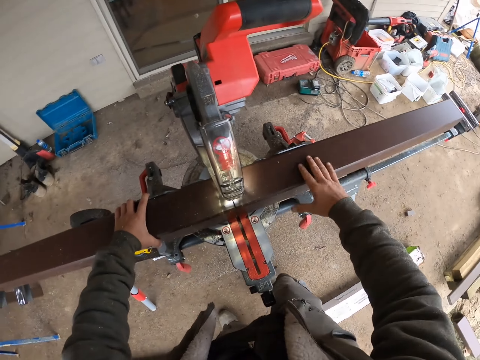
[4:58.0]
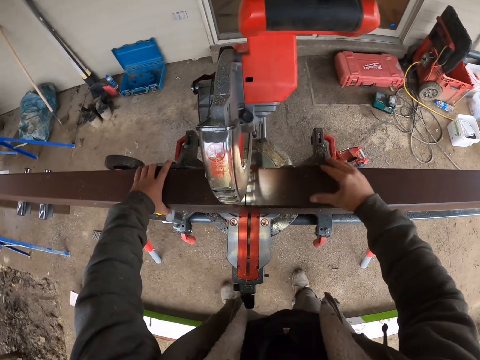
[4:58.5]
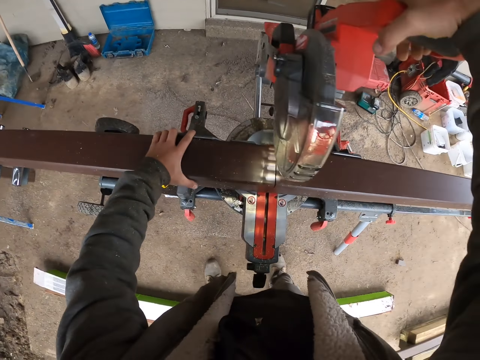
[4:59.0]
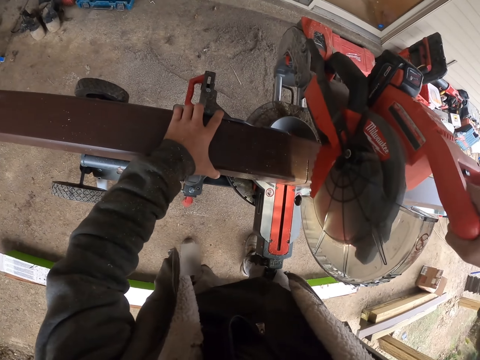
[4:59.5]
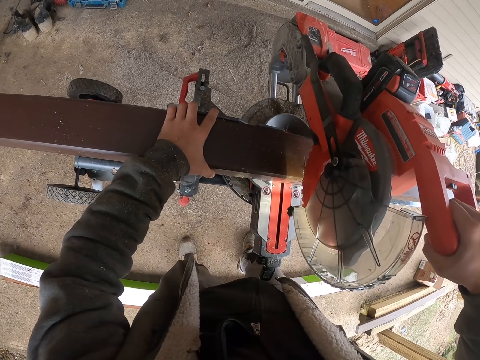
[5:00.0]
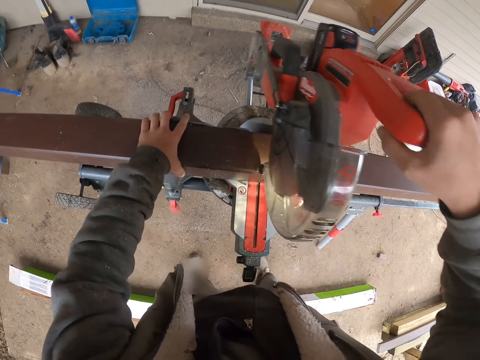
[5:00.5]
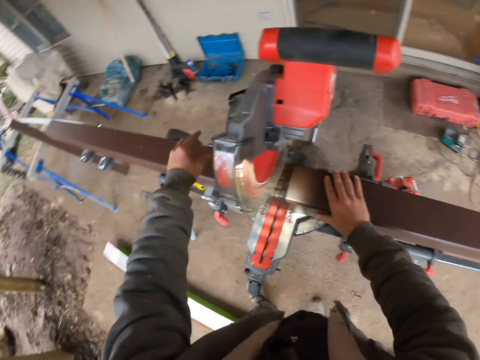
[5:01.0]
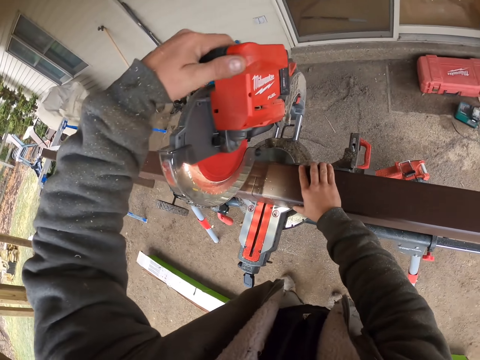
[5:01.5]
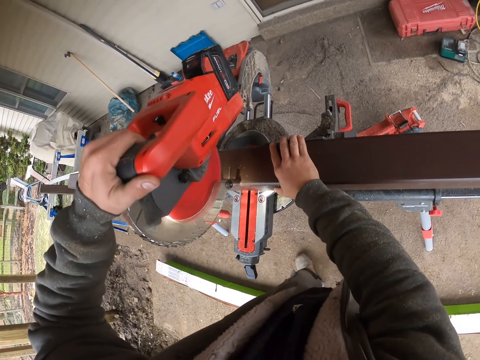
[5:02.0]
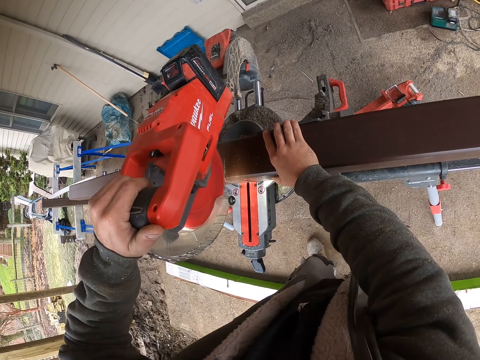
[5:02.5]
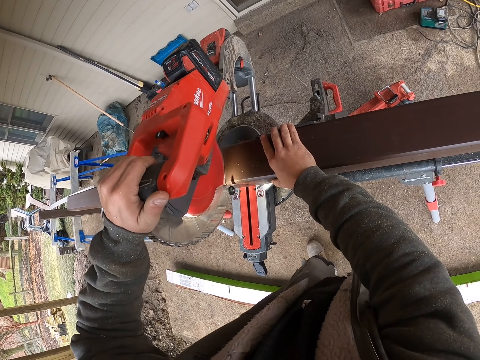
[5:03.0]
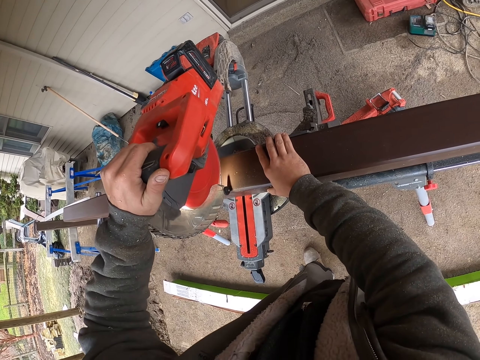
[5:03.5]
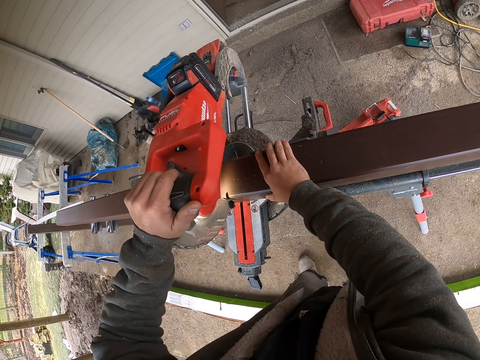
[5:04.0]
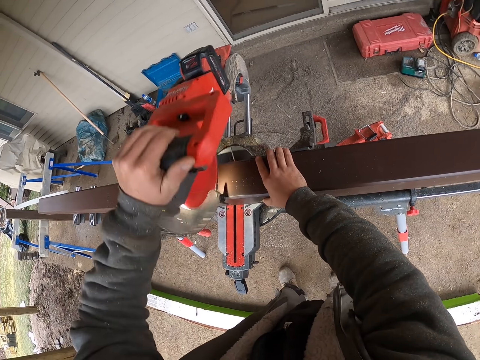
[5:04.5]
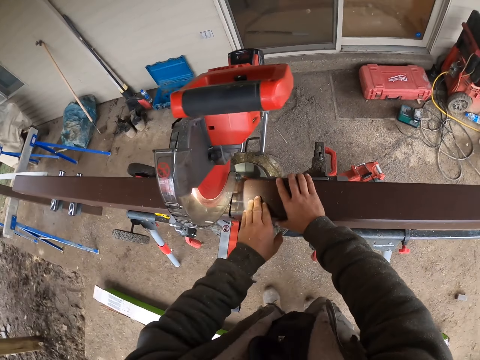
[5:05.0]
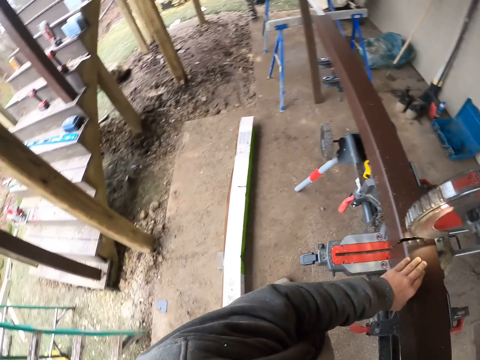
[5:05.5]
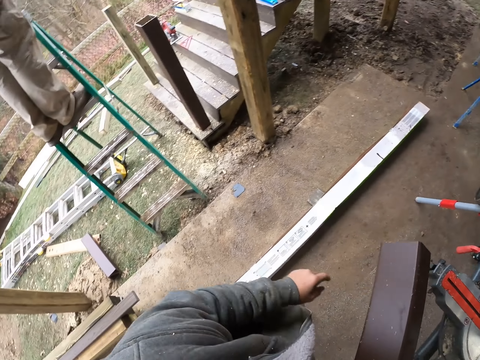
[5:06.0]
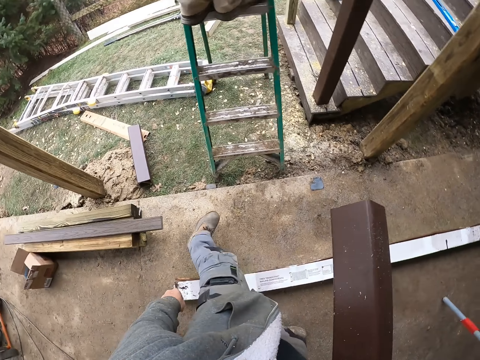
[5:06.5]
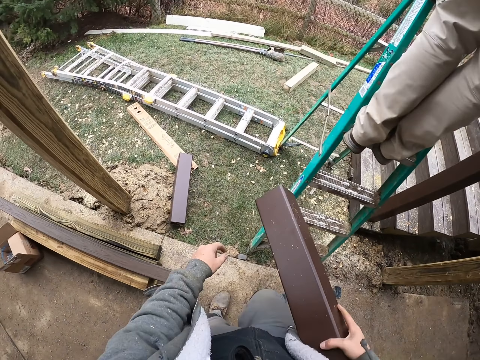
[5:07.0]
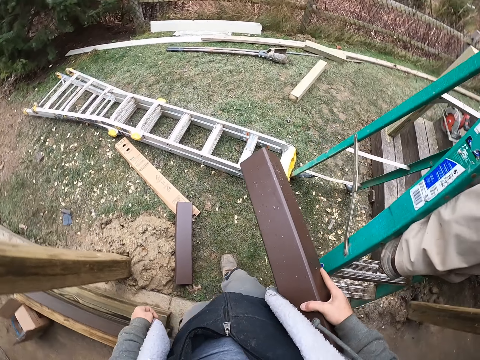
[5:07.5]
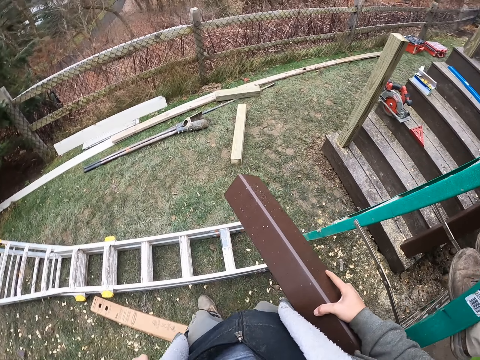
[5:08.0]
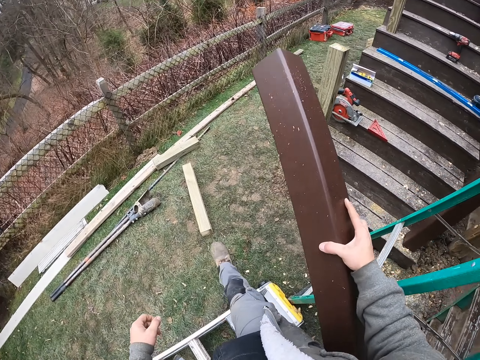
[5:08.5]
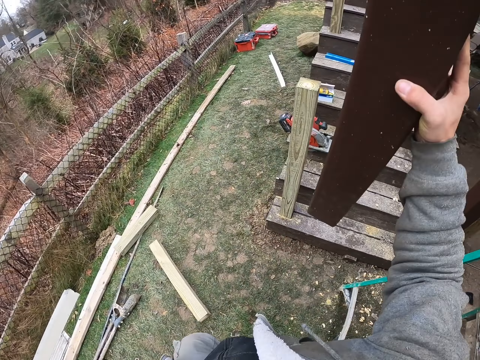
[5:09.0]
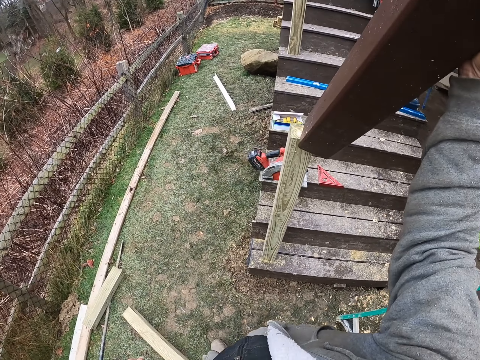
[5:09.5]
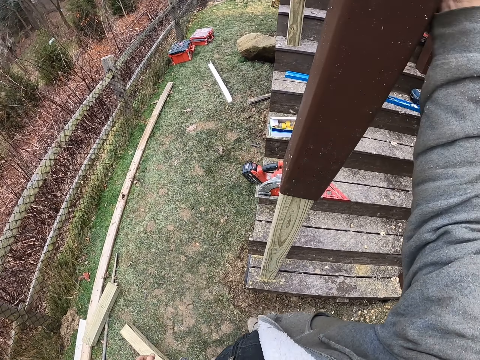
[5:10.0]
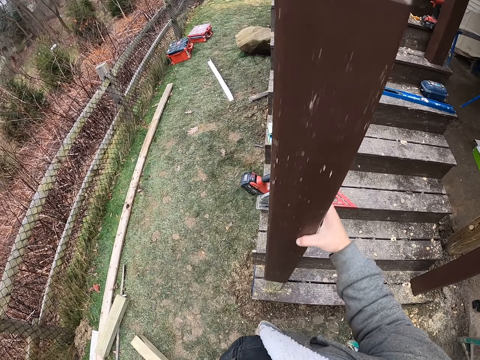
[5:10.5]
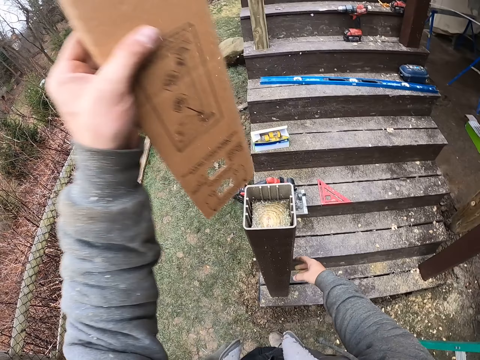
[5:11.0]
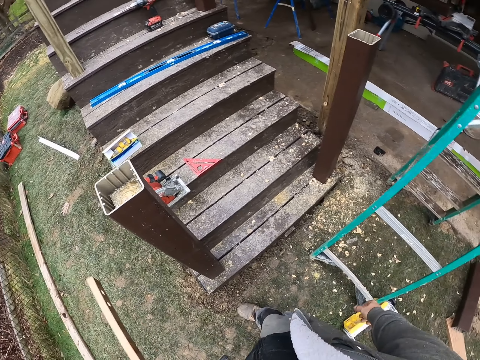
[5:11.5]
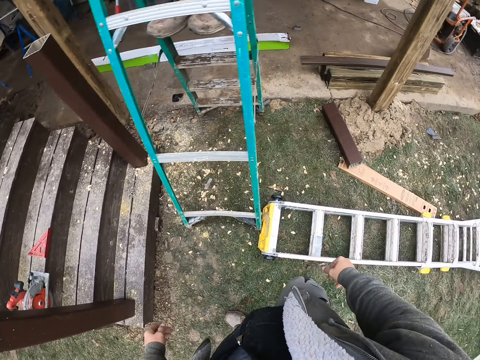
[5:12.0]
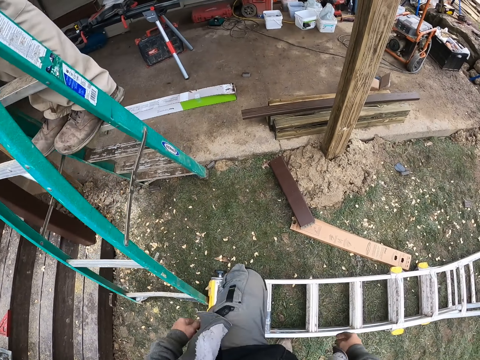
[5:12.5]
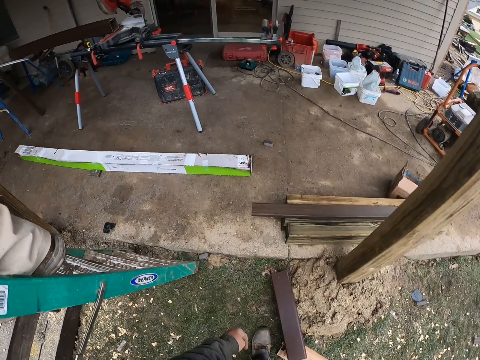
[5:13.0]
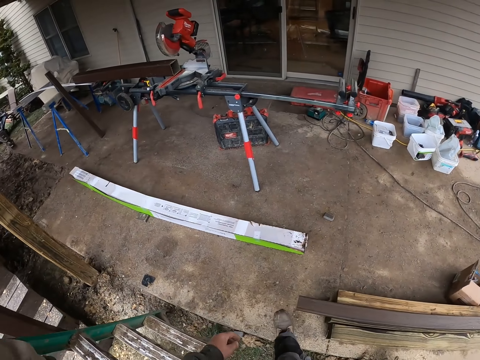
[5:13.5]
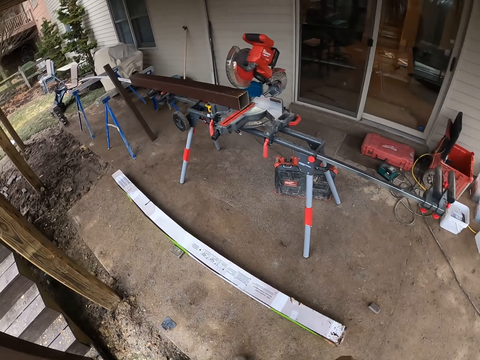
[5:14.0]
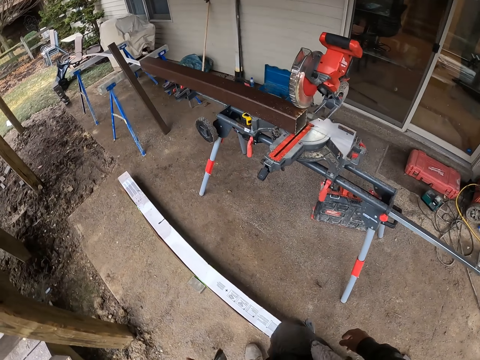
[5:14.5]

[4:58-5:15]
The camera wearer turns the metal. They cut the metal. They take the pieces of cut metal. They walk towards the stairs. They insert the metal into the wood of the stair pillar. They take the box. They return to the cutter machine.

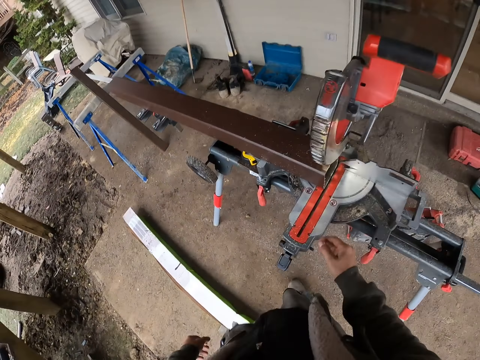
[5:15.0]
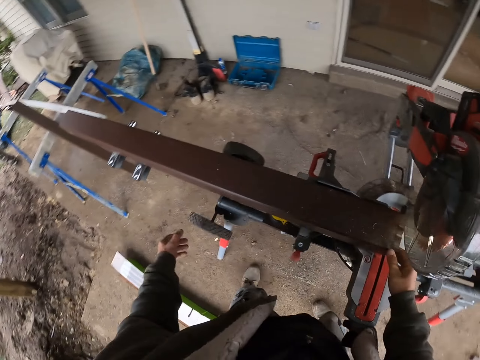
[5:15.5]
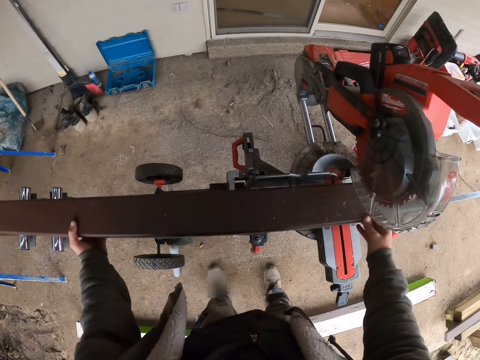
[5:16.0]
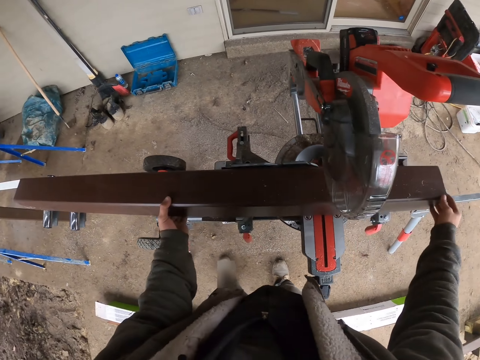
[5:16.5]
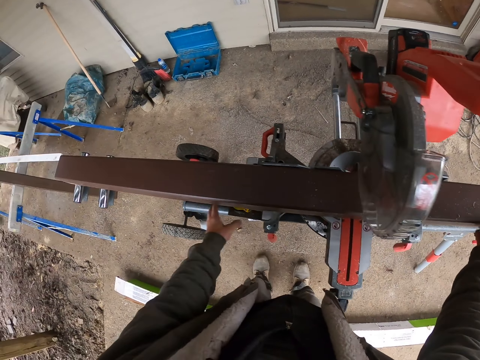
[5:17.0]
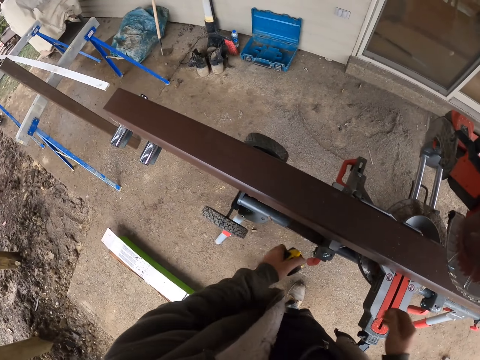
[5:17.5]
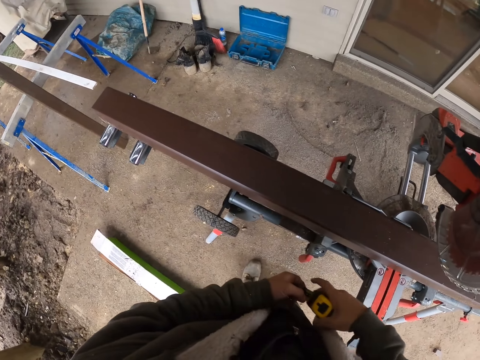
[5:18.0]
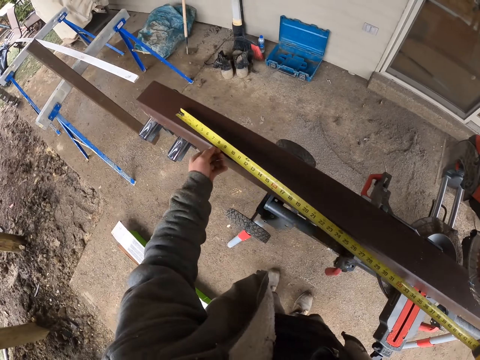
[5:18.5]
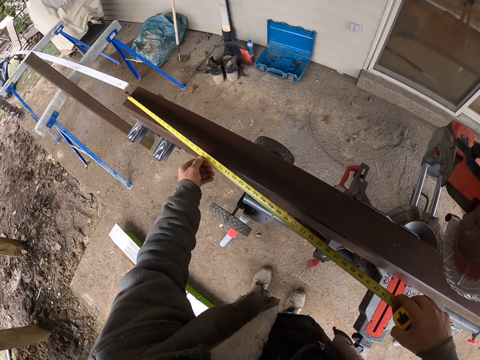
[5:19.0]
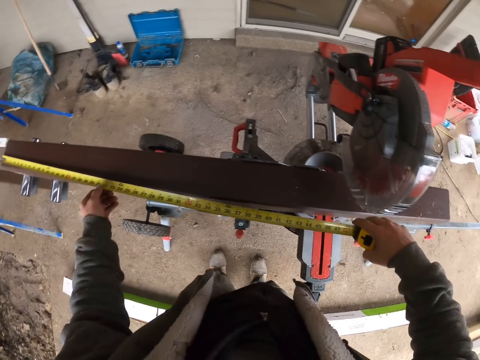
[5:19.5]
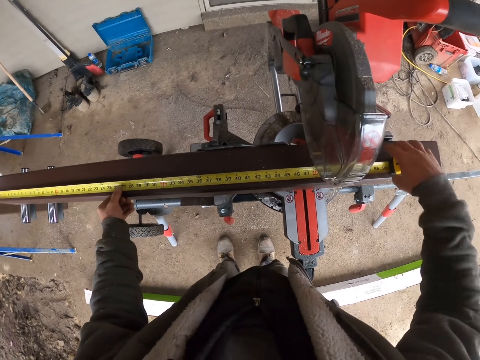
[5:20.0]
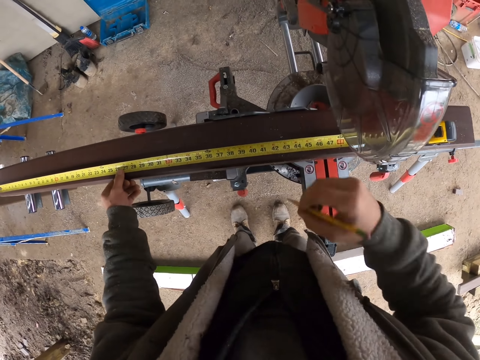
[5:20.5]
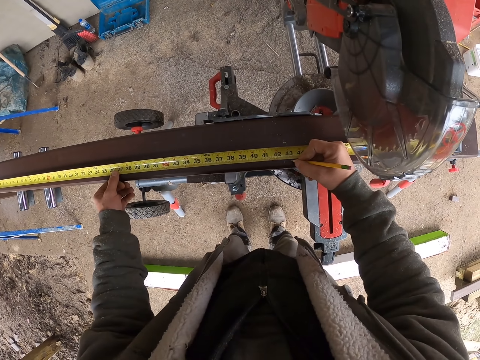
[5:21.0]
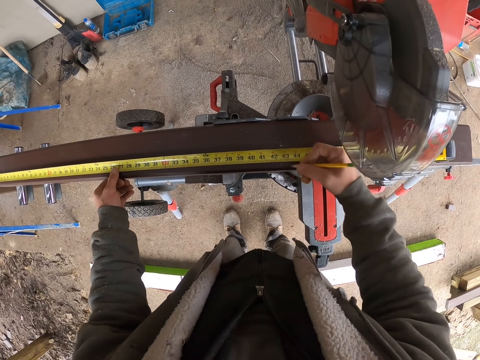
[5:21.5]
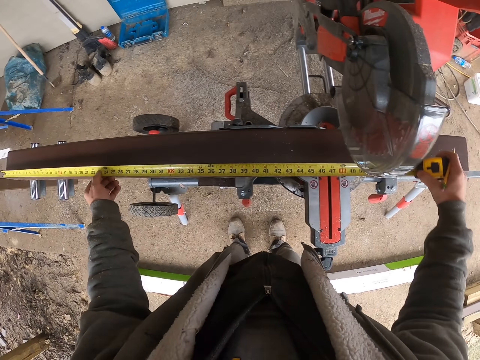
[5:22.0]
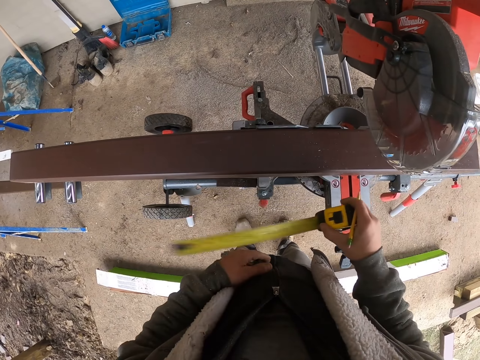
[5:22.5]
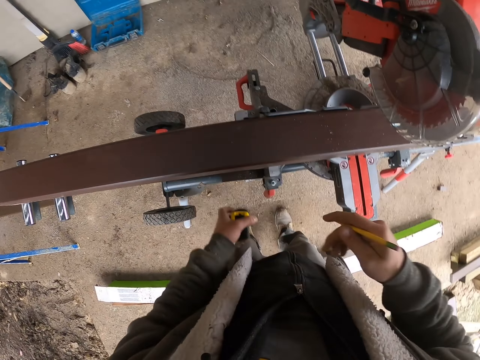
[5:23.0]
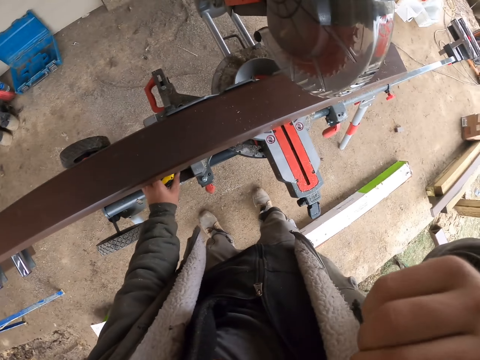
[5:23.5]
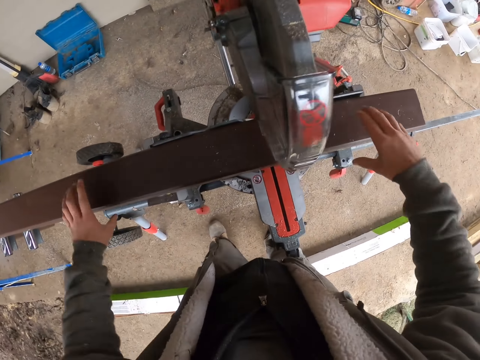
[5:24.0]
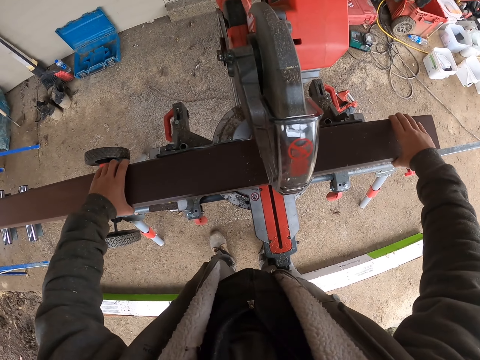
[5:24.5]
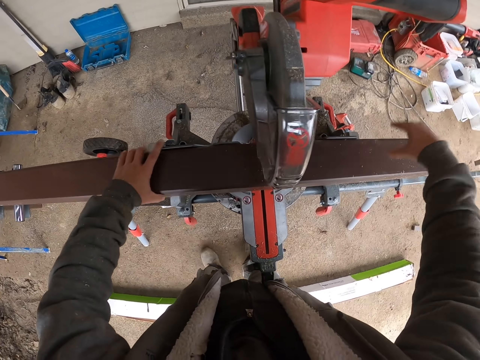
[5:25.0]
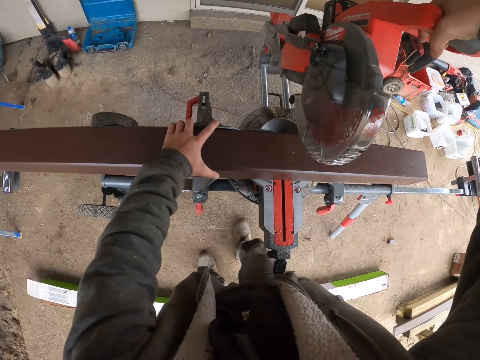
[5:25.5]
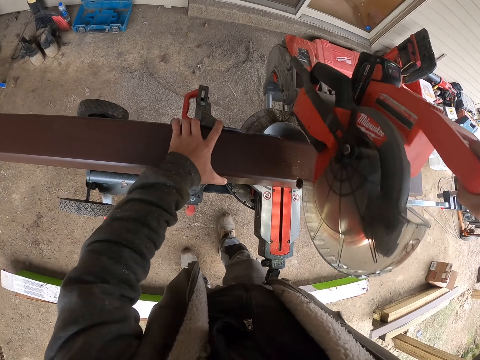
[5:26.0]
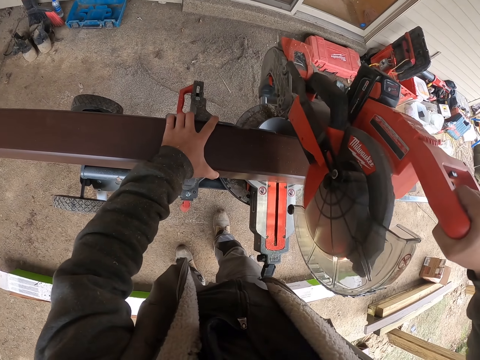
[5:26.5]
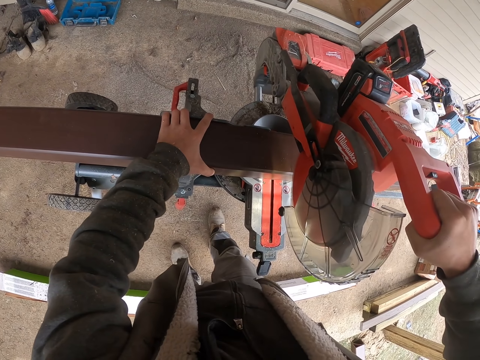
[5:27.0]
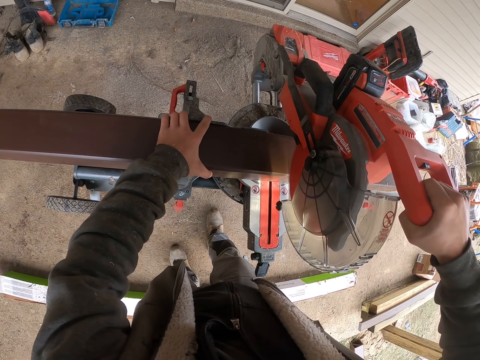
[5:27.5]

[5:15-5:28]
The camera wearer levels the metal. They take the tape measure. They measure the metal. They mark the metal. They return the tape measure. They put the pen in the mouth. They cut the metal.
